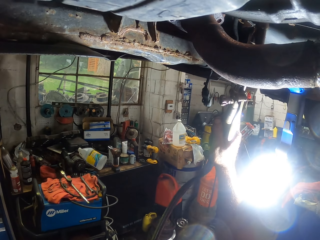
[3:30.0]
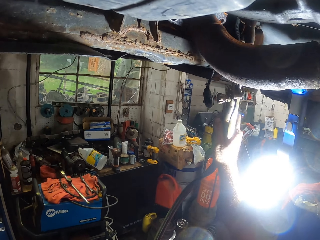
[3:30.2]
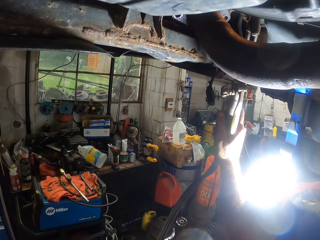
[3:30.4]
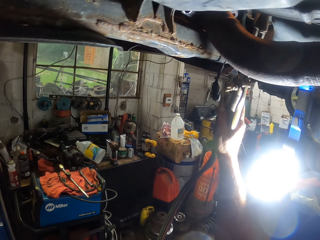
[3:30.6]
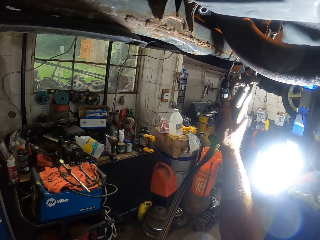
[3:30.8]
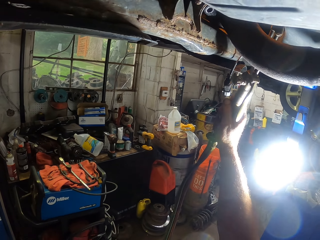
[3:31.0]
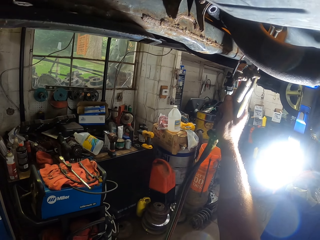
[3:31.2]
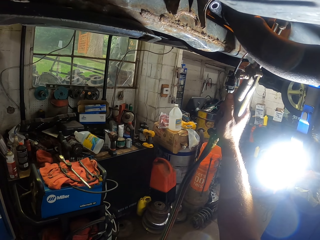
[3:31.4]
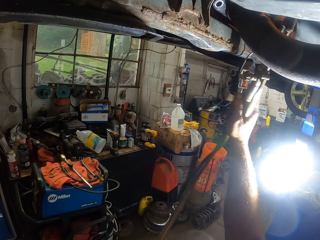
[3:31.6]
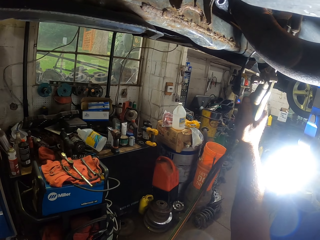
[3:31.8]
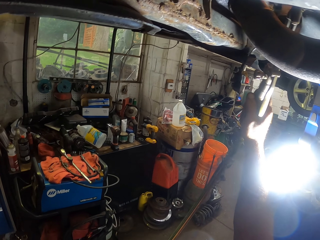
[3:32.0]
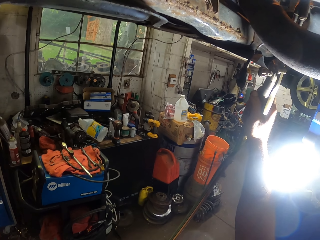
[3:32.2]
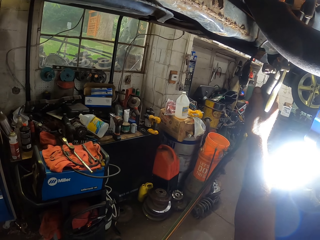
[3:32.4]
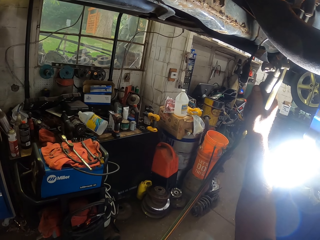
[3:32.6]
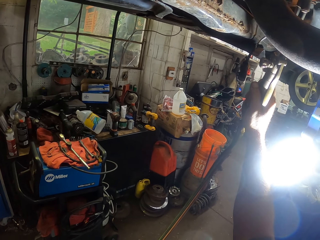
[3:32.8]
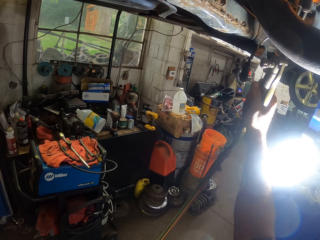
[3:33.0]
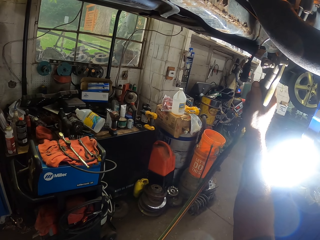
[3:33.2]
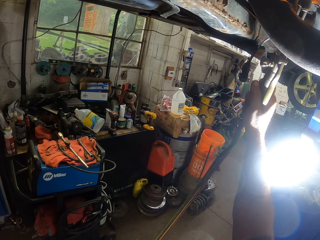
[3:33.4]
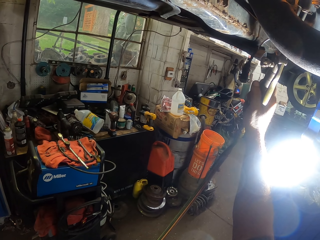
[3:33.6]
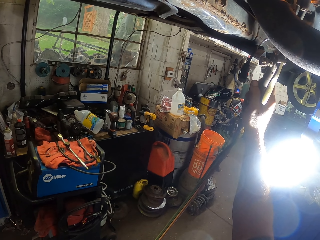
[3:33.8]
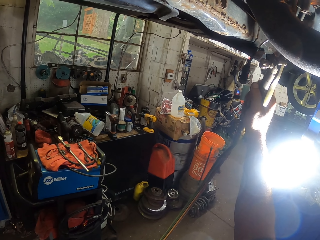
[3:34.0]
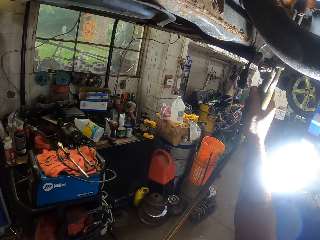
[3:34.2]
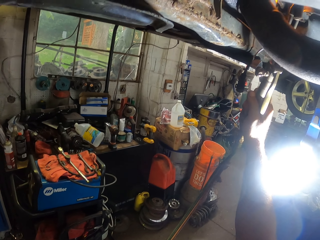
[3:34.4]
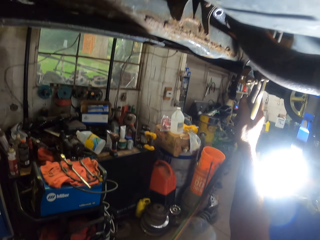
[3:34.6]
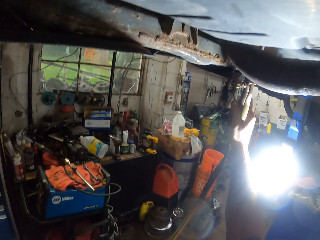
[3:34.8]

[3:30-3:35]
The camera wearer heats something using a welding torch.

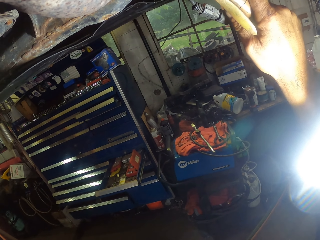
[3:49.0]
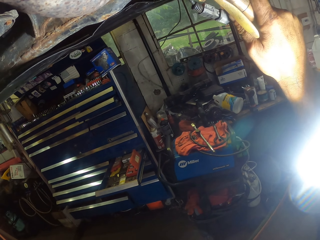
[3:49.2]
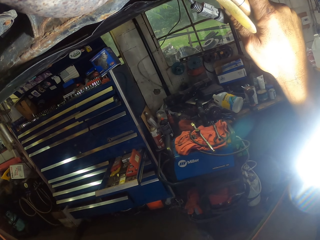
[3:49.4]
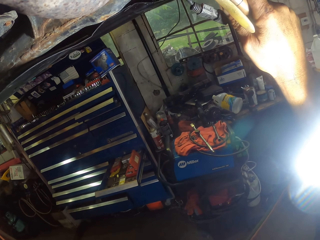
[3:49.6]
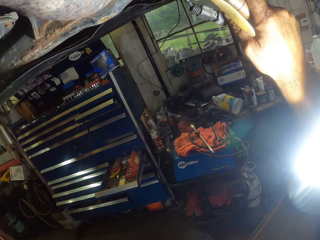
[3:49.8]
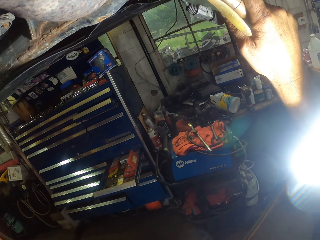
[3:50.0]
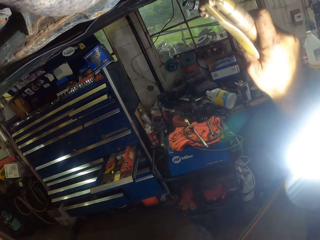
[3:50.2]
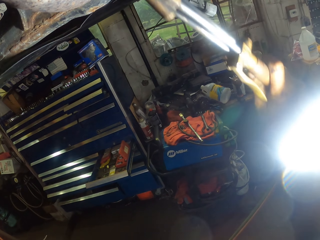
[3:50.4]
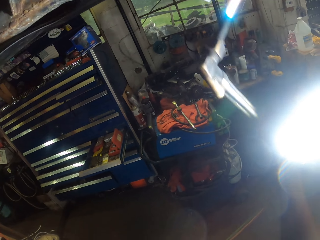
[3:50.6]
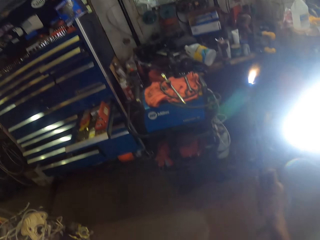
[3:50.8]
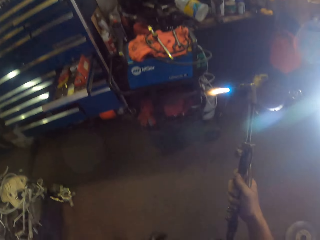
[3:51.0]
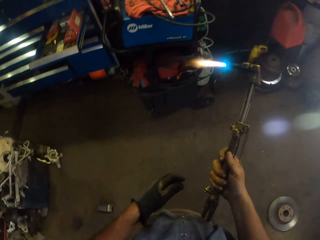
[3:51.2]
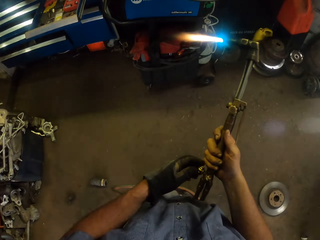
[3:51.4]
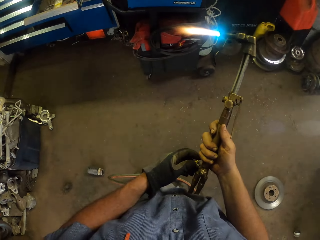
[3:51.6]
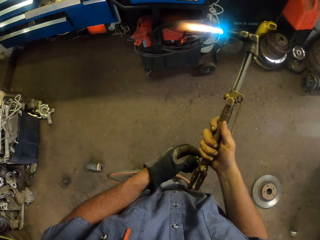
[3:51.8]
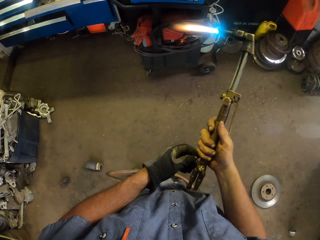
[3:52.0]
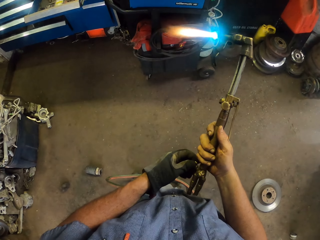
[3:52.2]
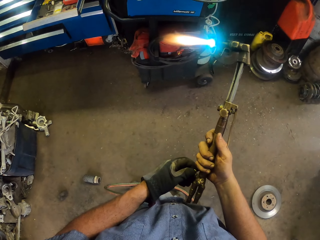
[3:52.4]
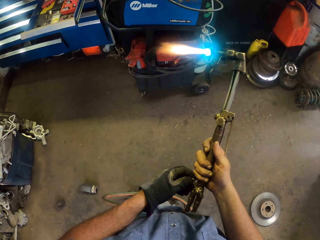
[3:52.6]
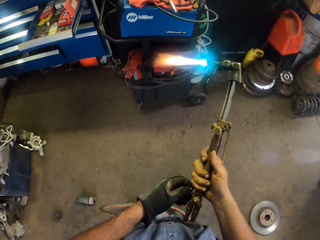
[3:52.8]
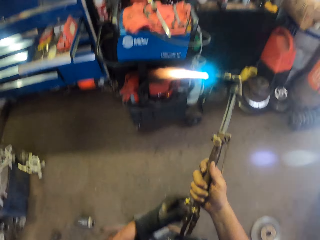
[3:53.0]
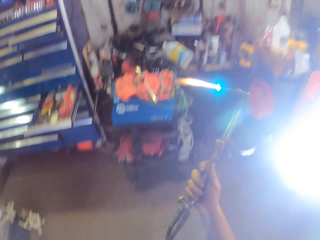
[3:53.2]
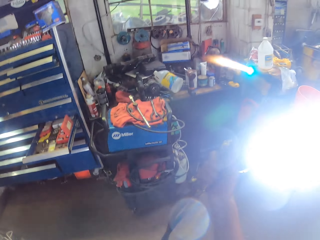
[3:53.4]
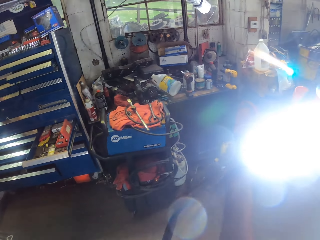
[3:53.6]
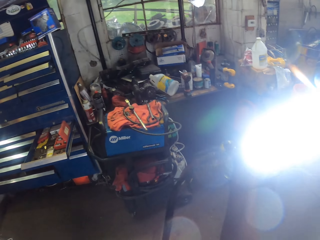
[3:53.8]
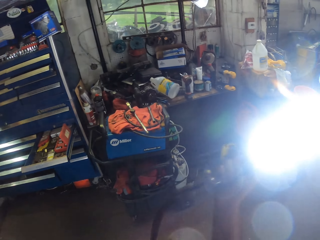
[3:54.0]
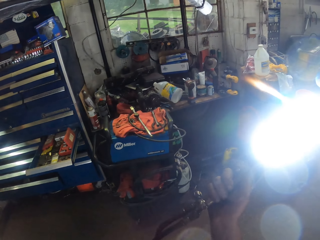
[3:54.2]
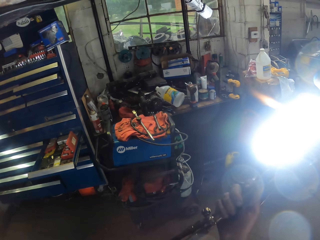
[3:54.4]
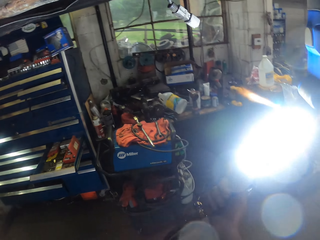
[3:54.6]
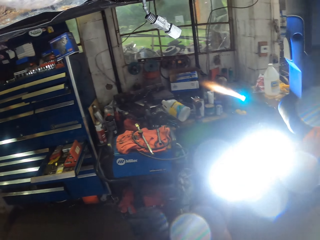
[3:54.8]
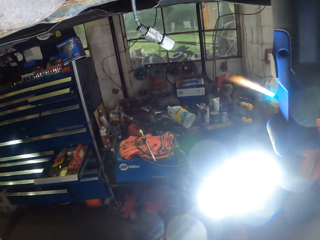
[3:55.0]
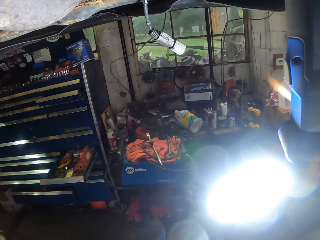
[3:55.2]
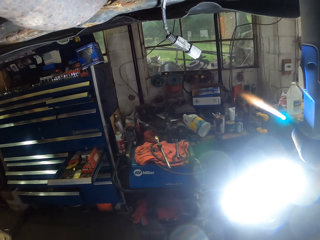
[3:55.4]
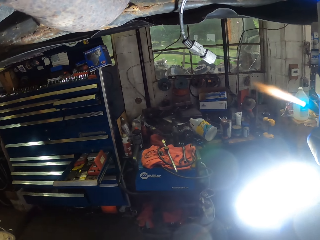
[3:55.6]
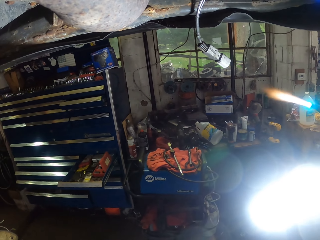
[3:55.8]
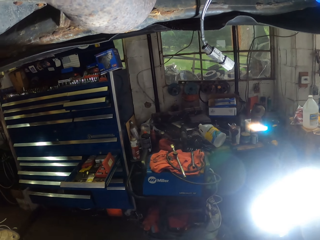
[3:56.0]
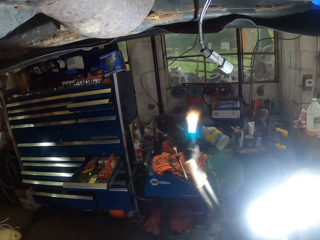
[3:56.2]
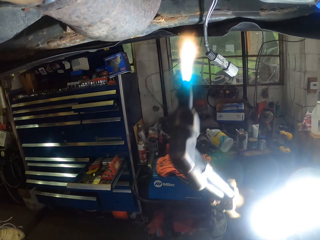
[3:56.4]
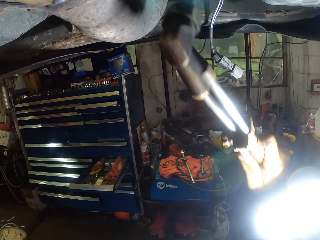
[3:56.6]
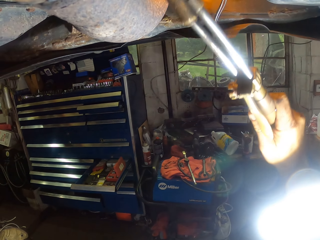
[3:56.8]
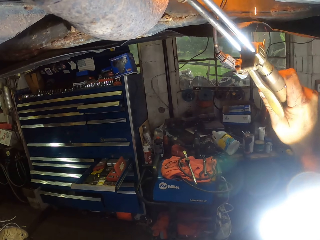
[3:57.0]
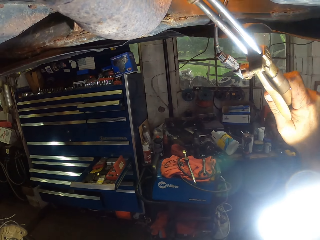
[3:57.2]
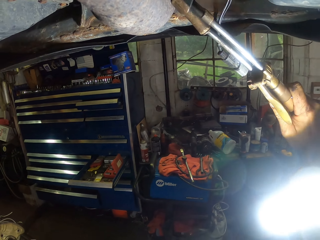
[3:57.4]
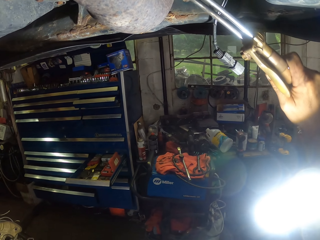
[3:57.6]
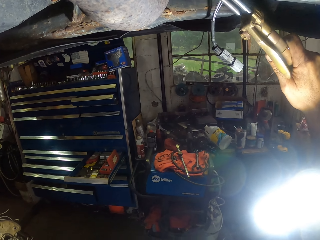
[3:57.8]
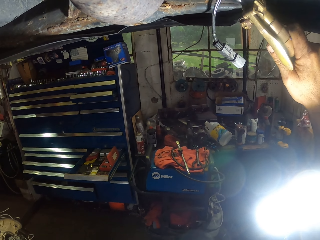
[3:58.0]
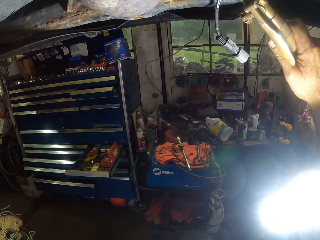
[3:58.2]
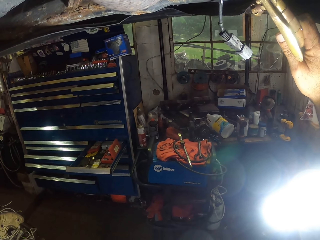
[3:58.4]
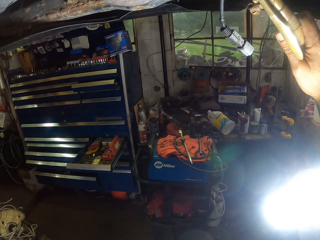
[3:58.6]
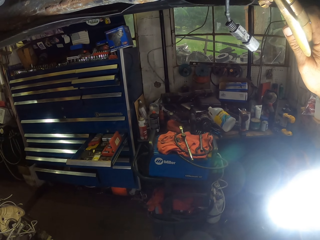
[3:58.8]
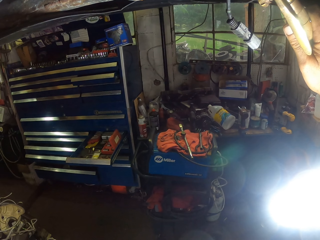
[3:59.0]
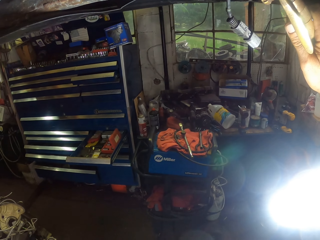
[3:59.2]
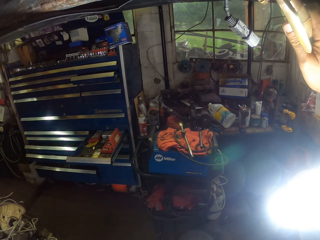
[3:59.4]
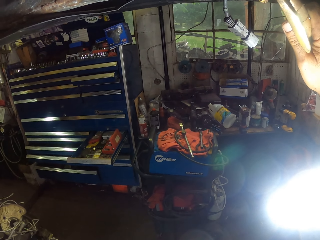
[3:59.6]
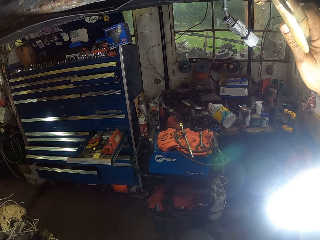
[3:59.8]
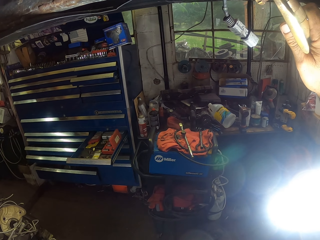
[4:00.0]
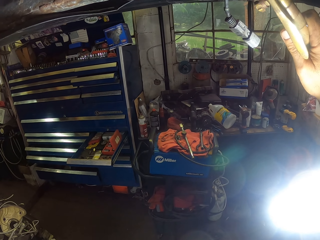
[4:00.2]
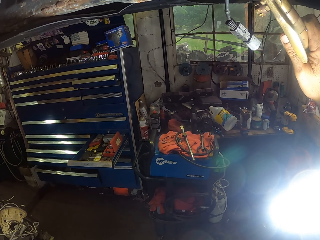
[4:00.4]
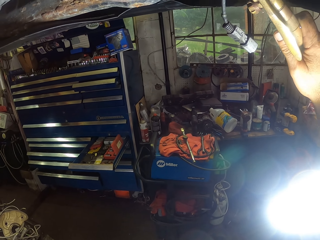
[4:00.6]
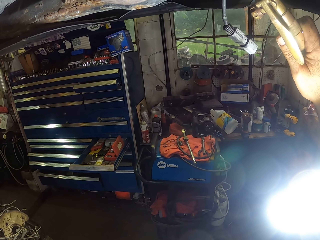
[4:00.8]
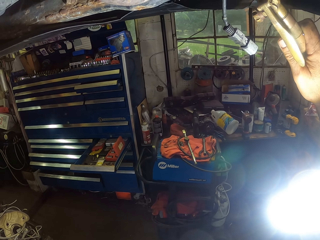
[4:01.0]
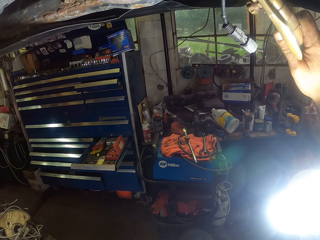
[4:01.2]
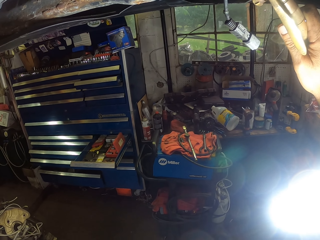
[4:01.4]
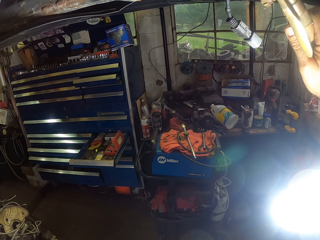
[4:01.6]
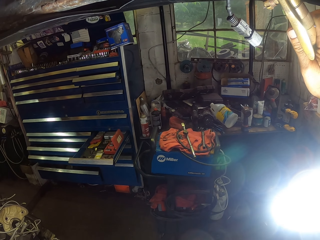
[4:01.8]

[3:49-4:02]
The camera wearer swings the right hand. They pull the welding torch off the engine. They adjust the light with the switch. They swing the right hand. They weld the engine with the welding torch. They heat something using the welding torch.

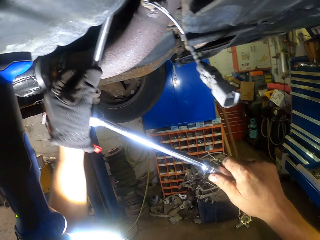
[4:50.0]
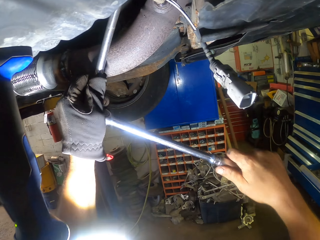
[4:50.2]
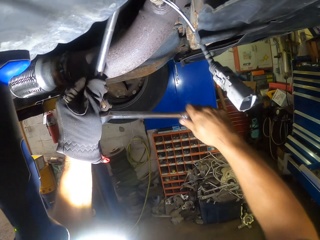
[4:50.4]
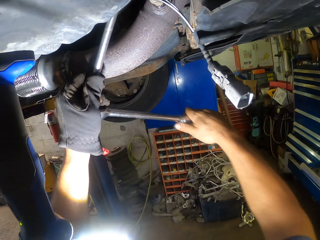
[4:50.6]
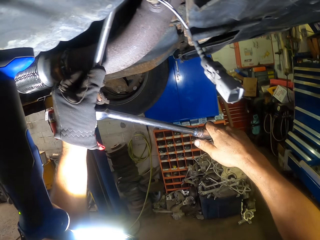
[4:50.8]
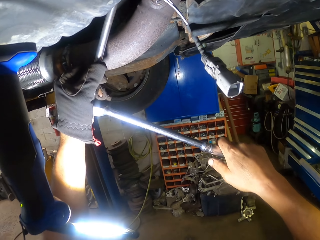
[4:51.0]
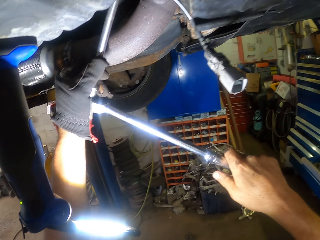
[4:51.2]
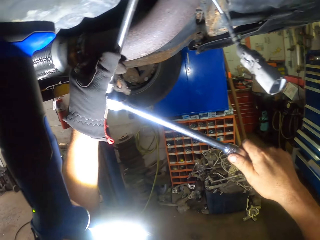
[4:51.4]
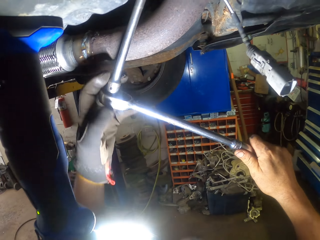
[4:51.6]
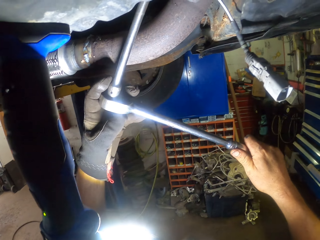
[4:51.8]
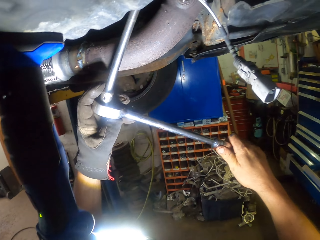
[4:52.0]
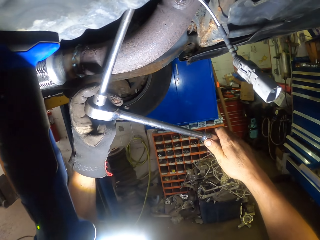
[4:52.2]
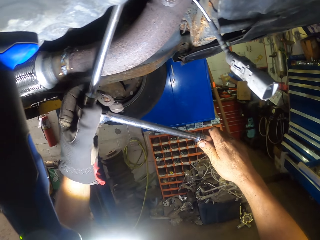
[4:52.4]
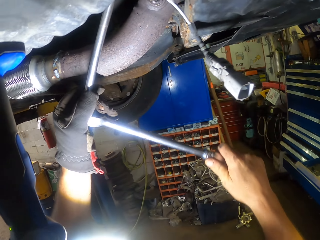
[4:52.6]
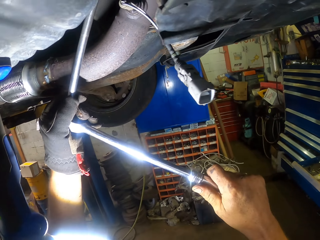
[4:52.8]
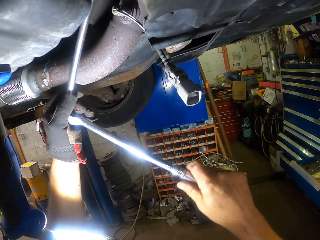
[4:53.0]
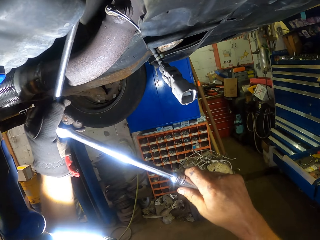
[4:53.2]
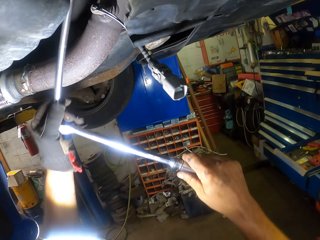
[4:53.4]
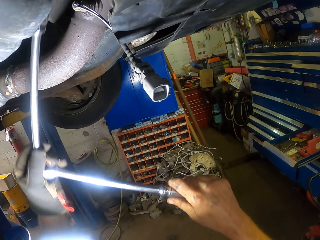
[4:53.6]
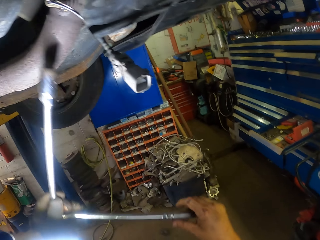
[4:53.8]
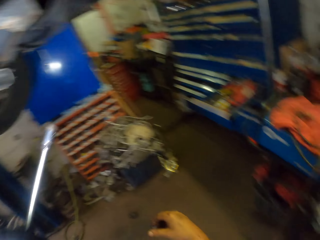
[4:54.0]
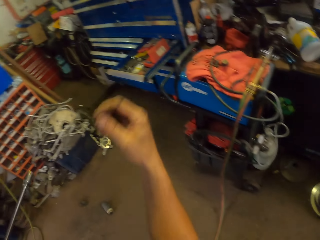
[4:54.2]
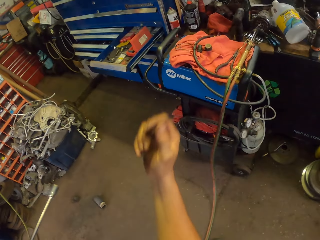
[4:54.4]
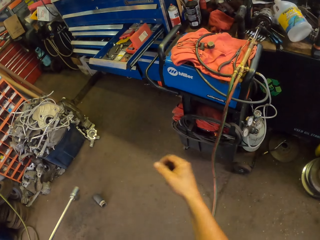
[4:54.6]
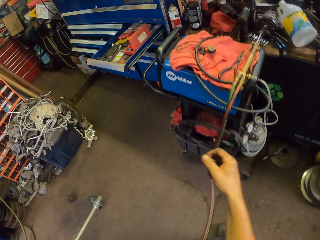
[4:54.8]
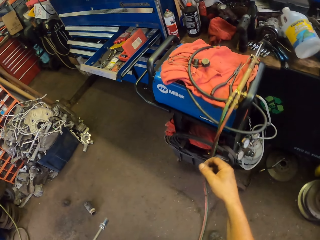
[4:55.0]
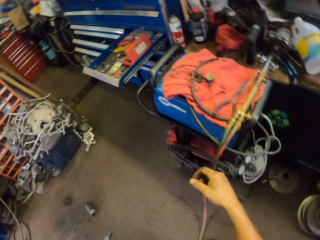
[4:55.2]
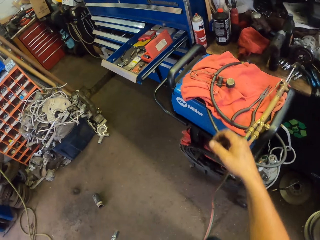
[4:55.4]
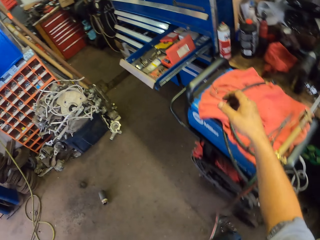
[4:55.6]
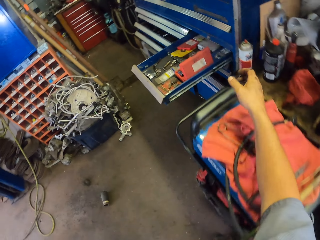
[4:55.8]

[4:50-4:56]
The camera wearer removes the torque spanner from the bolt. They swing the right hand.
